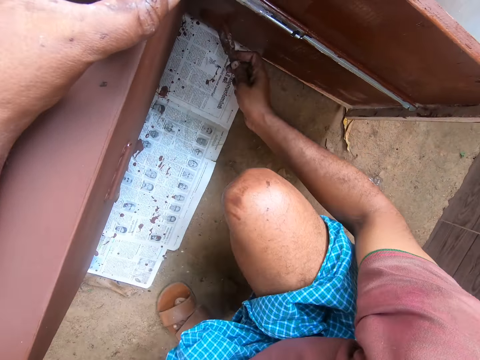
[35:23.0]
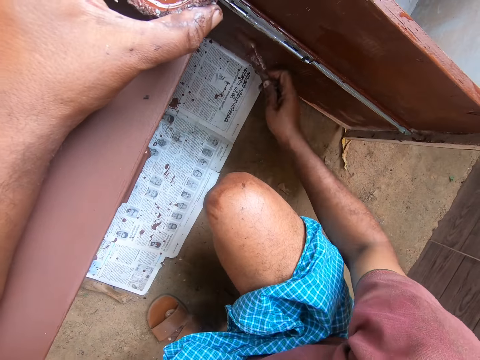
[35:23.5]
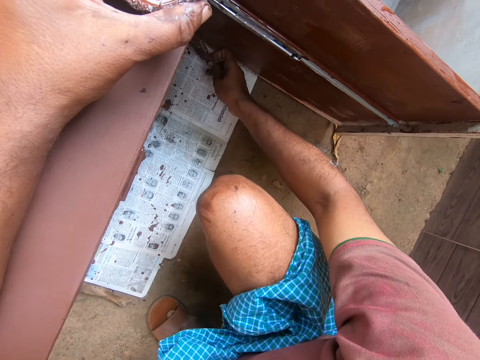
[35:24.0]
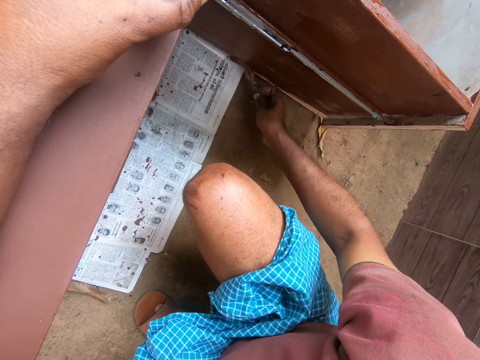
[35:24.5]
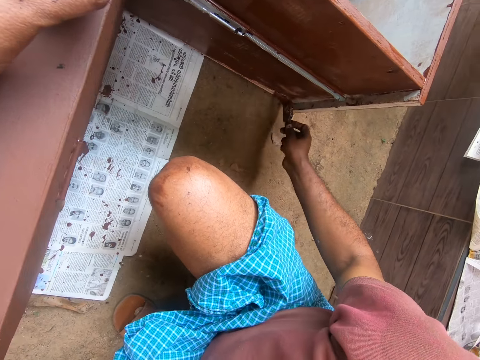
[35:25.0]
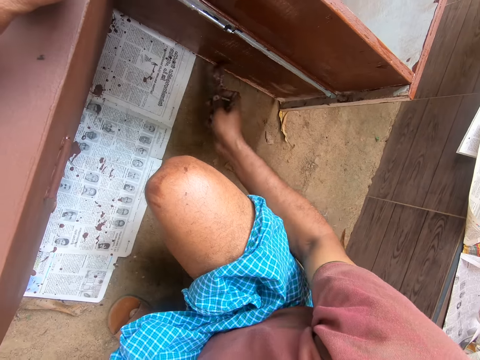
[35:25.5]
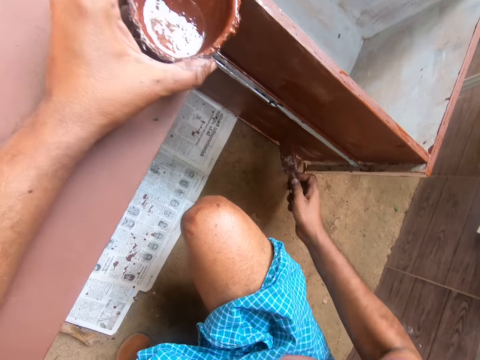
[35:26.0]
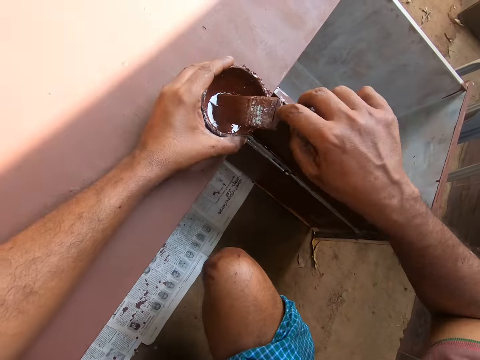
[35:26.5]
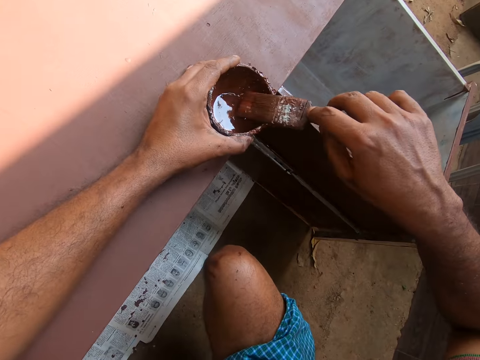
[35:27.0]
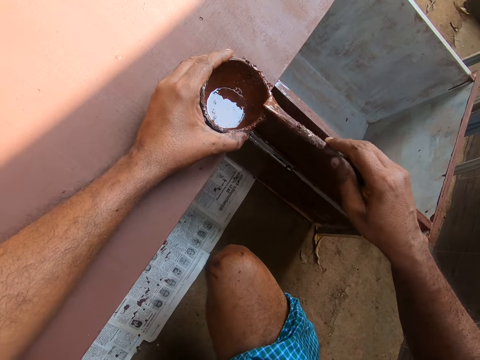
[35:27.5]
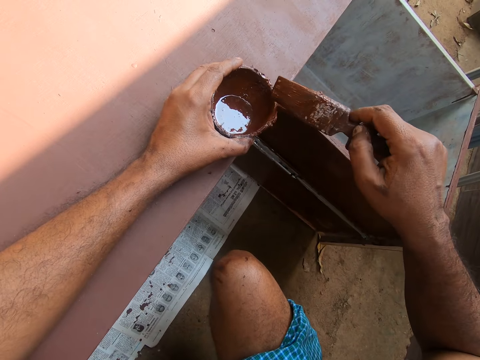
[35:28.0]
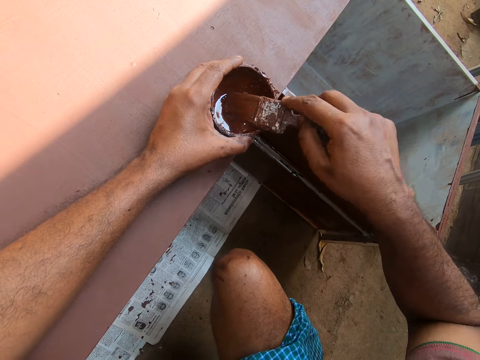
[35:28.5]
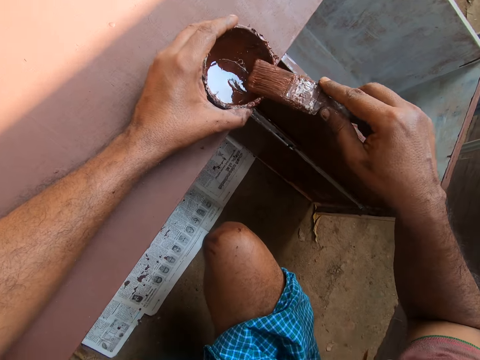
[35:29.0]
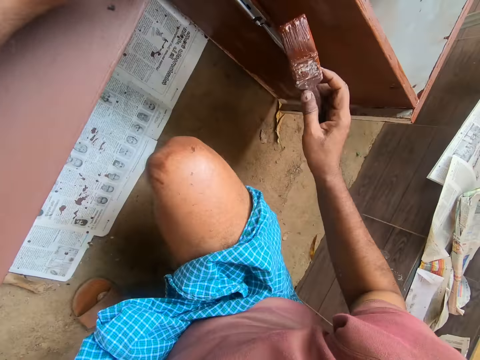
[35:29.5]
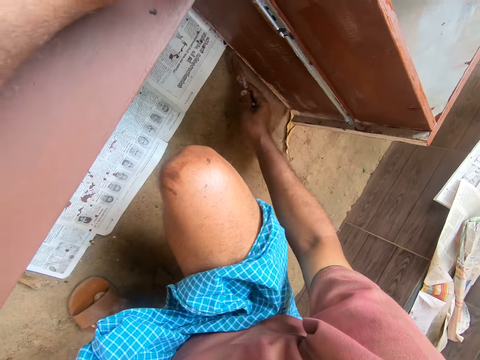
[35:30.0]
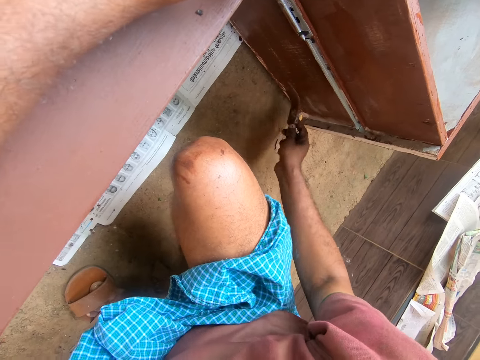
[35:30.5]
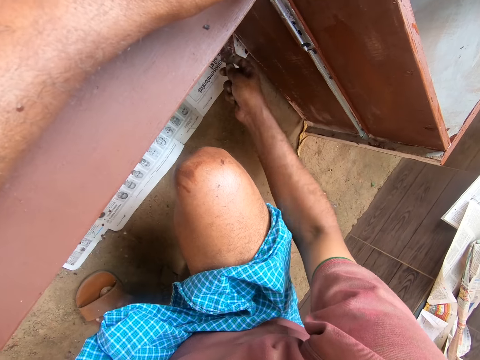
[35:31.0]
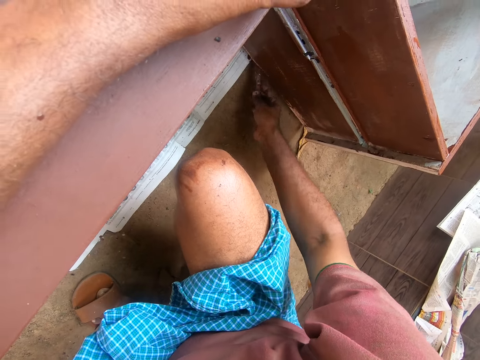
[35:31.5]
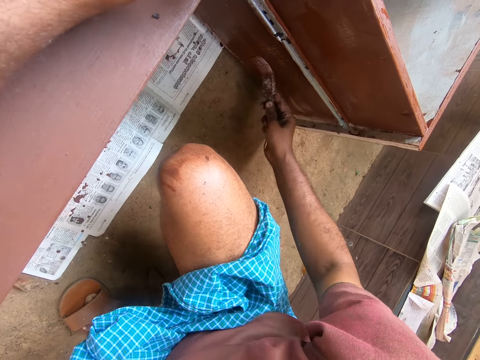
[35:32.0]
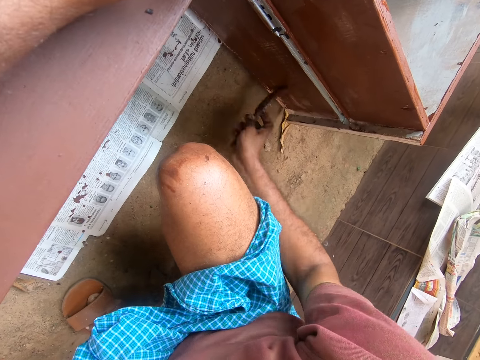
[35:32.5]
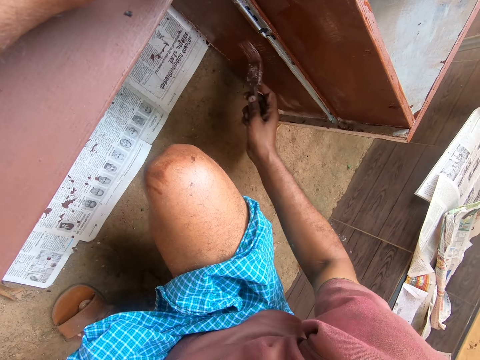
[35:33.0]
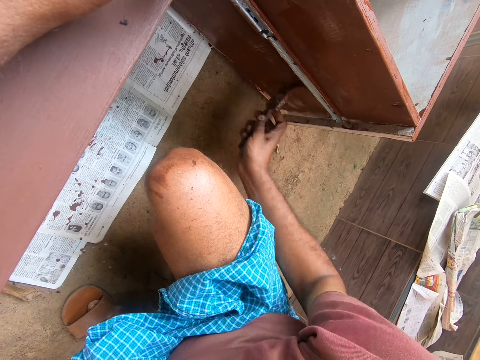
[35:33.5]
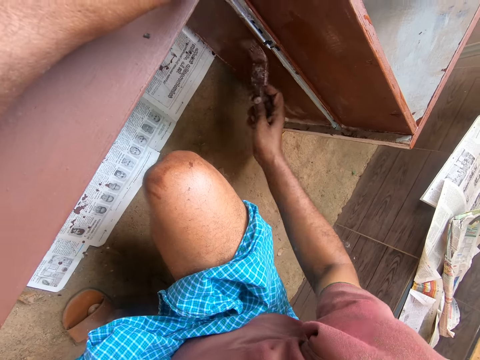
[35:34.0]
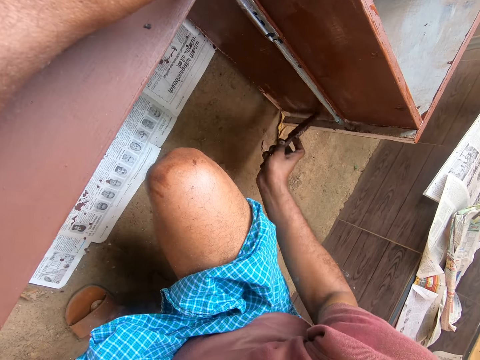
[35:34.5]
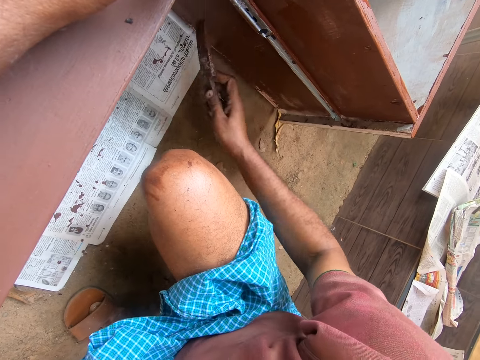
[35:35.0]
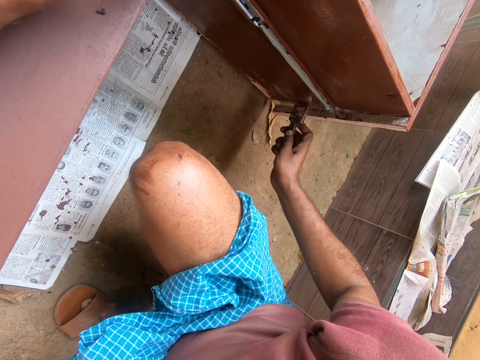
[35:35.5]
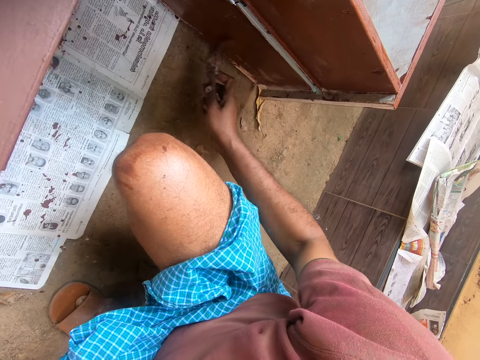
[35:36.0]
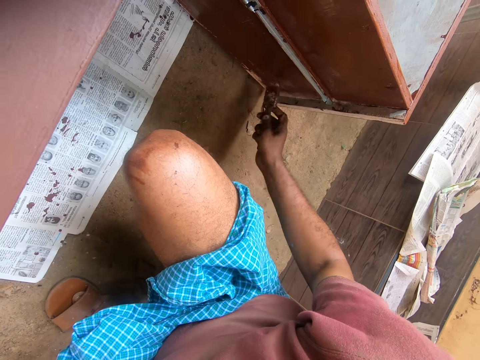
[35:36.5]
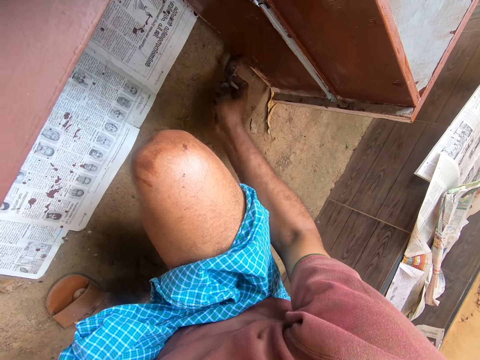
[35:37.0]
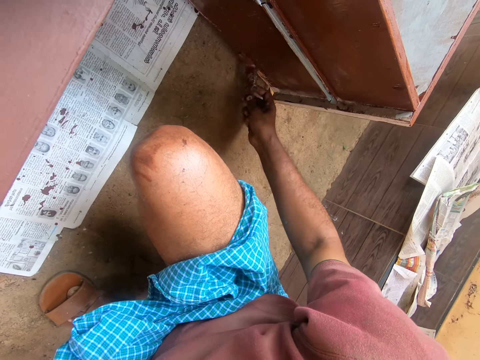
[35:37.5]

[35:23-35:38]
The camera wearer gets some paint with the paintbrush on his right hand from the paint container in his left hand. He paints the cabinet drawer with the paintbrush in his right hand.

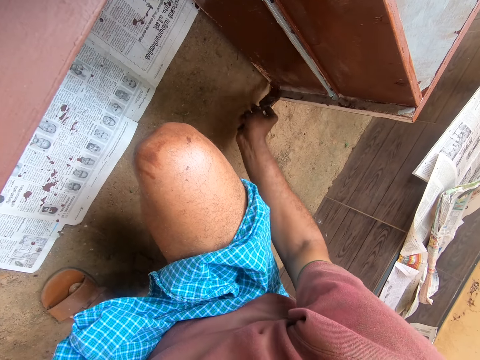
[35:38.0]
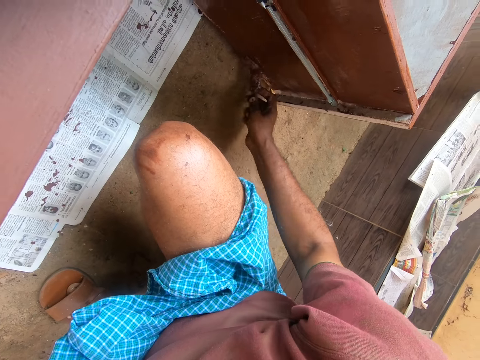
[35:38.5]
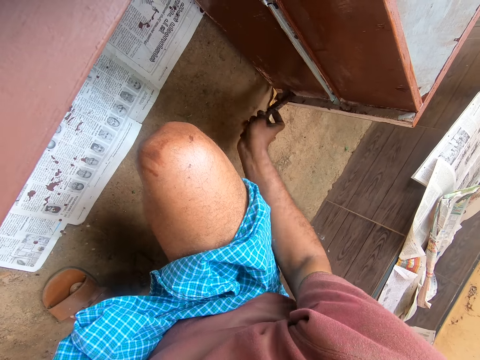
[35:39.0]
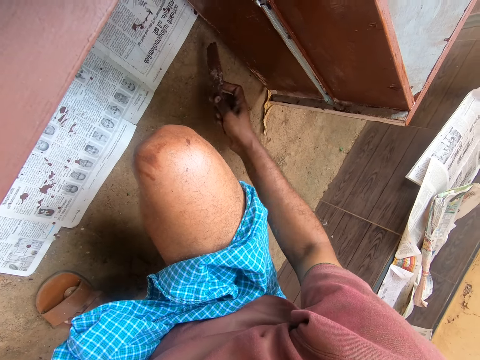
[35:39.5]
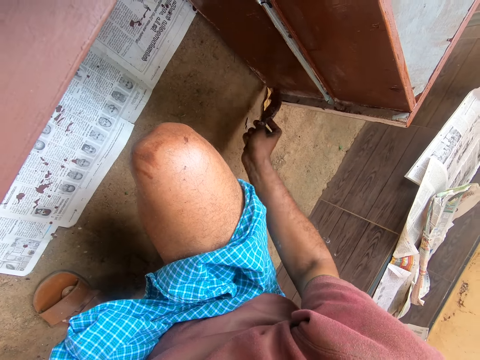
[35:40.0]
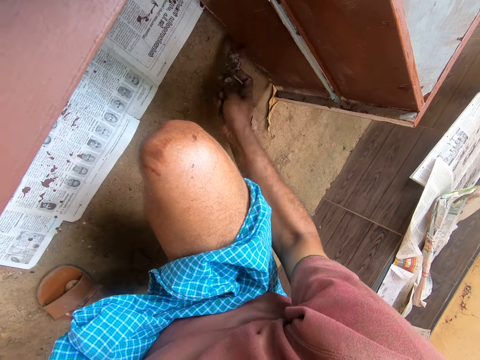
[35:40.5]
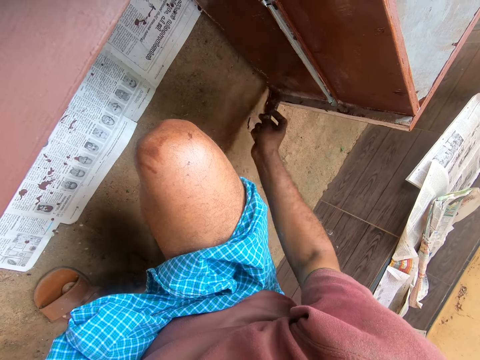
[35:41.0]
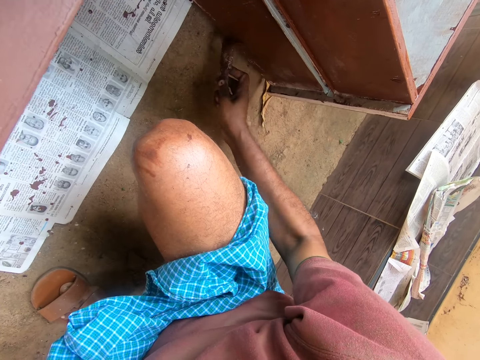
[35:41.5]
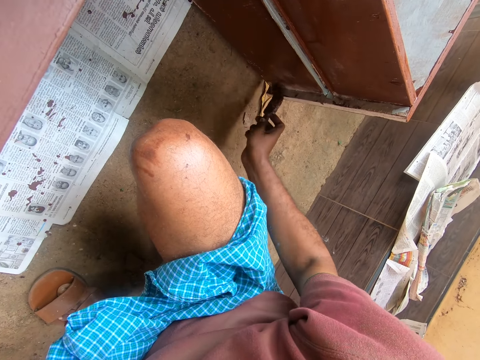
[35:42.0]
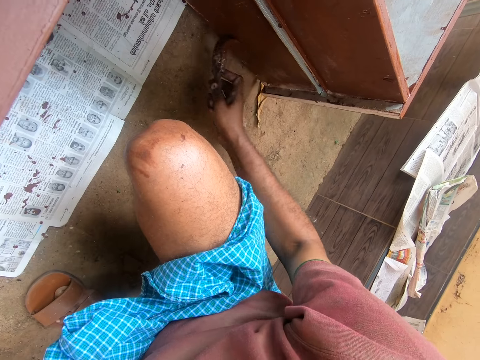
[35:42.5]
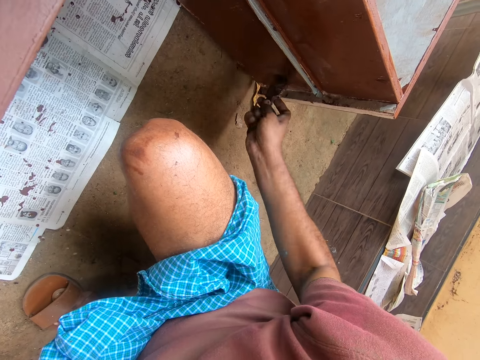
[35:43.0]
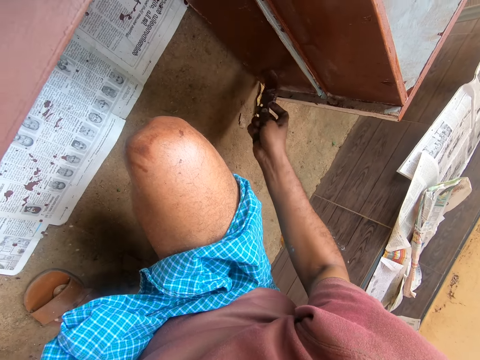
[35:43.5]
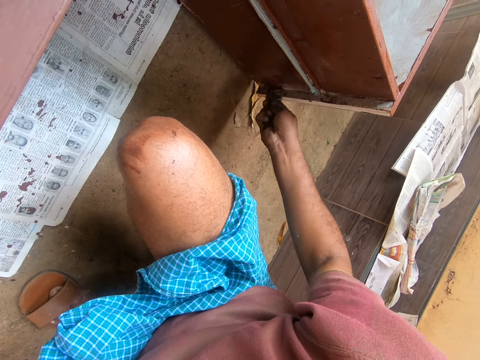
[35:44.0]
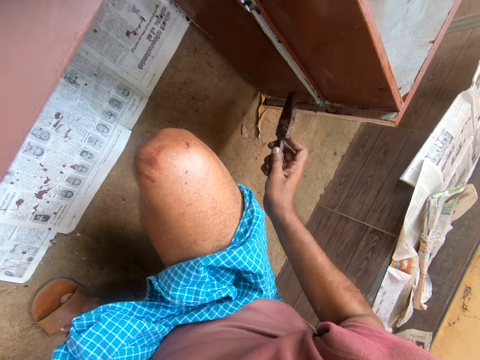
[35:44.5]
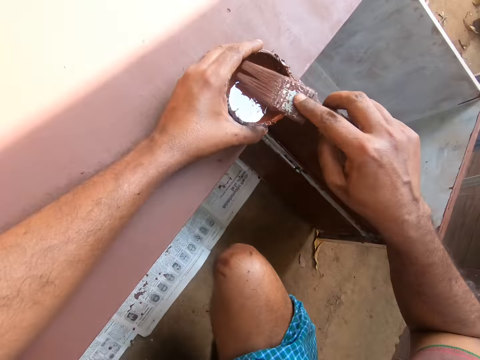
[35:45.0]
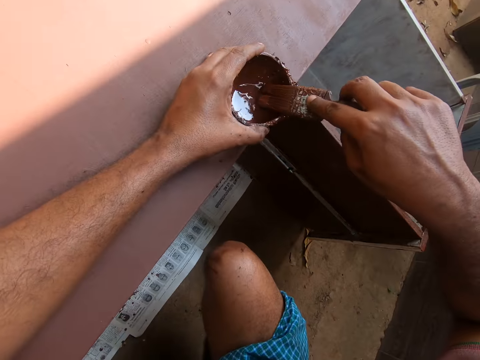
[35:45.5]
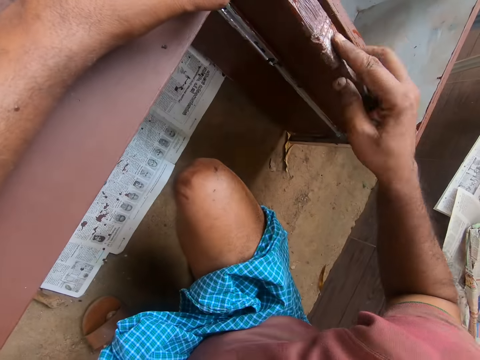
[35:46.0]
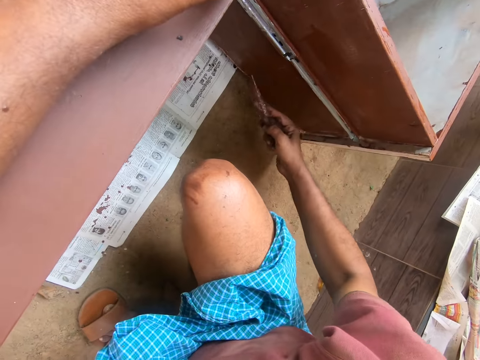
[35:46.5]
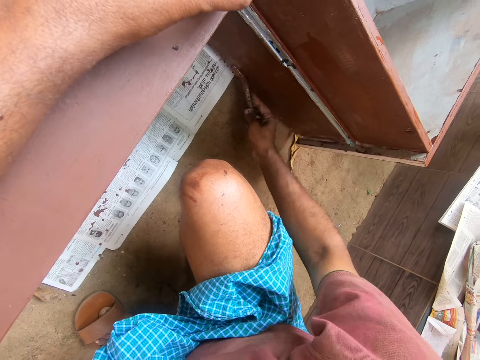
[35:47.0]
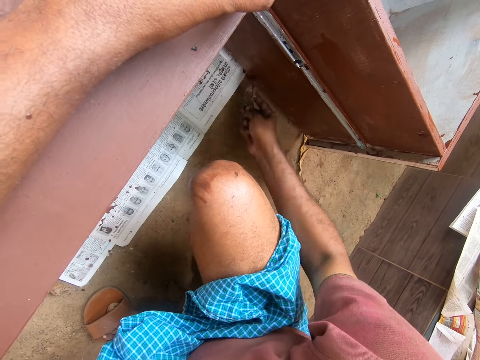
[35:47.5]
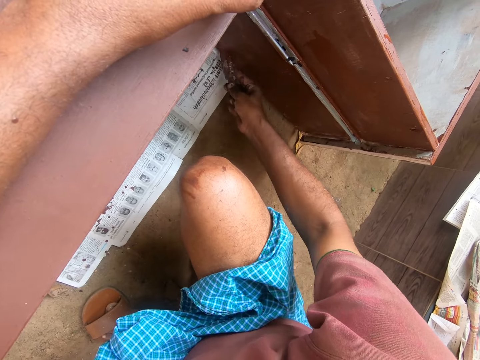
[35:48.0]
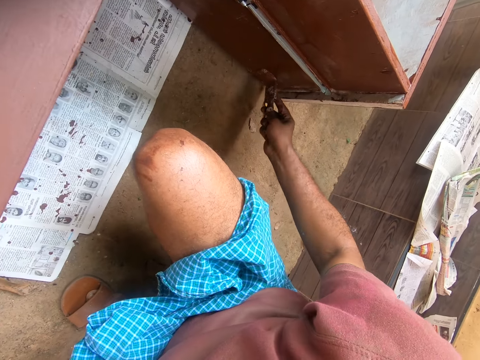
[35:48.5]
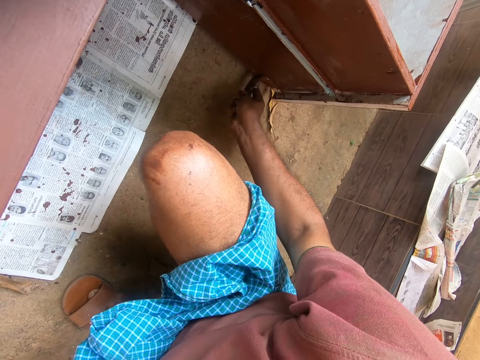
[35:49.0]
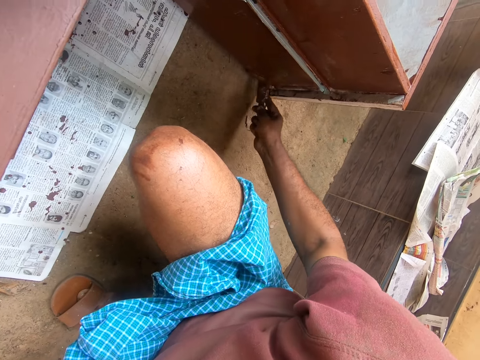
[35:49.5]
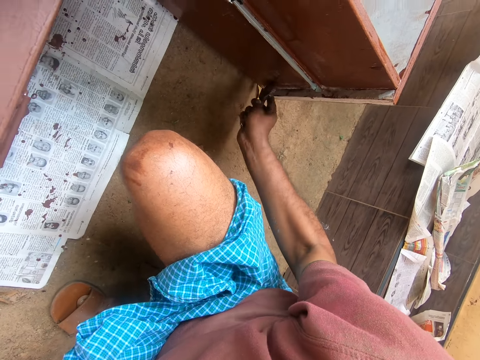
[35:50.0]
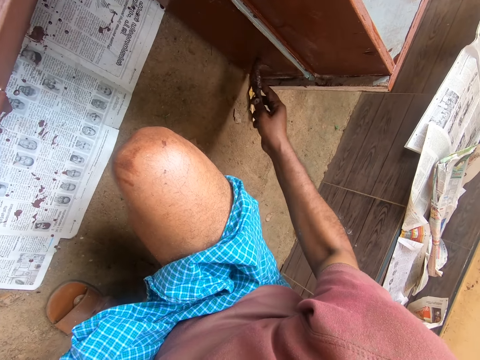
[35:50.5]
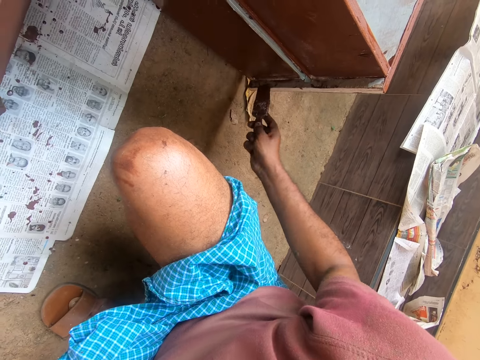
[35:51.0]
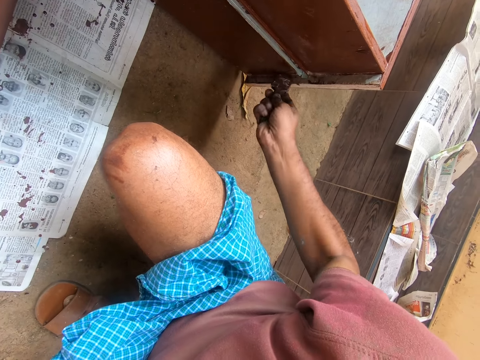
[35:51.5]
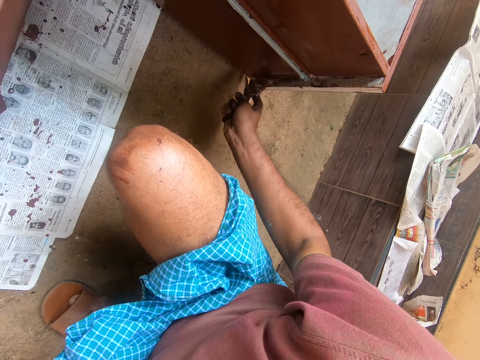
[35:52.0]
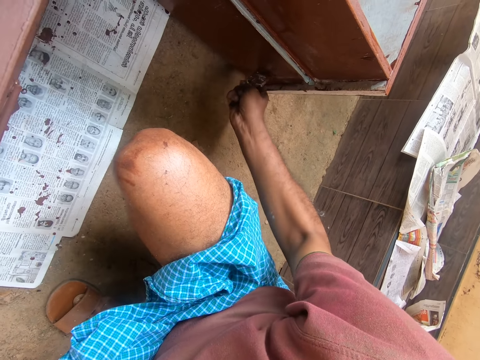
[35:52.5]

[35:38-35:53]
The camera wearer gets some paint with the paintbrush on his right hand from the paint container in his left hand. He paints the cabinet drawer with the paintbrush in his right hand.
